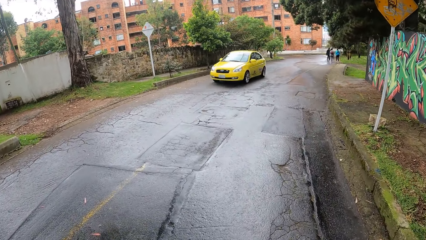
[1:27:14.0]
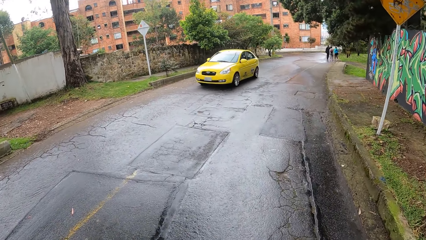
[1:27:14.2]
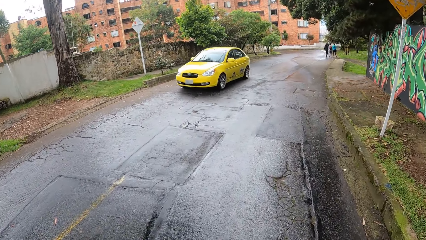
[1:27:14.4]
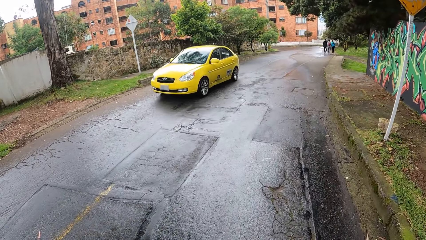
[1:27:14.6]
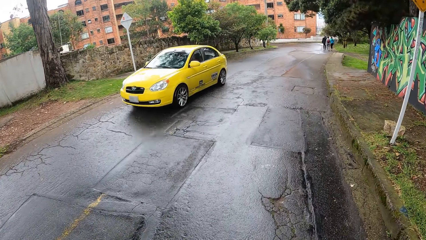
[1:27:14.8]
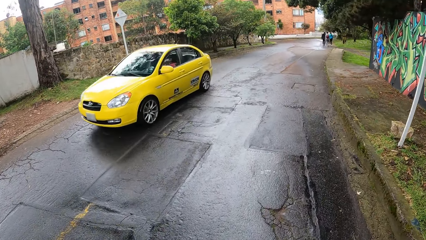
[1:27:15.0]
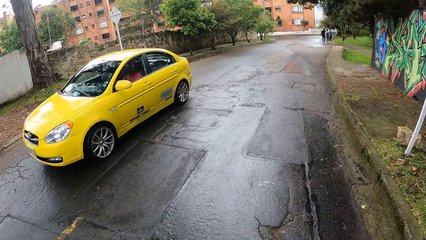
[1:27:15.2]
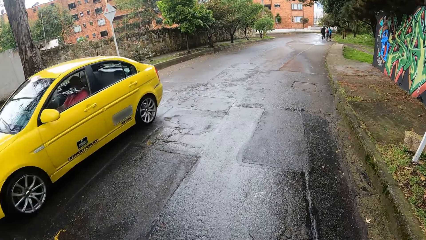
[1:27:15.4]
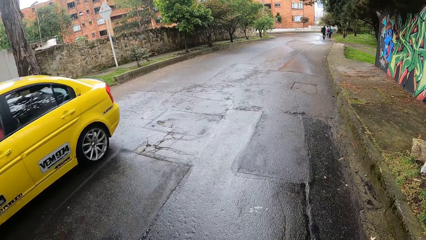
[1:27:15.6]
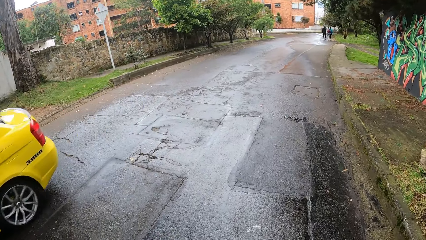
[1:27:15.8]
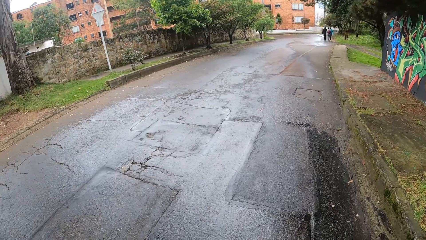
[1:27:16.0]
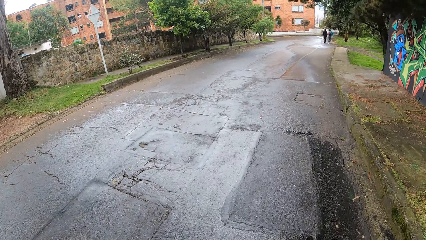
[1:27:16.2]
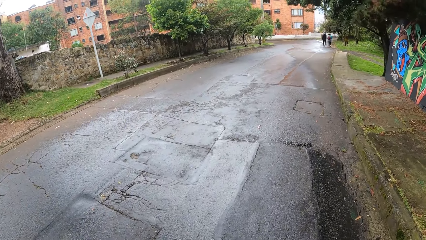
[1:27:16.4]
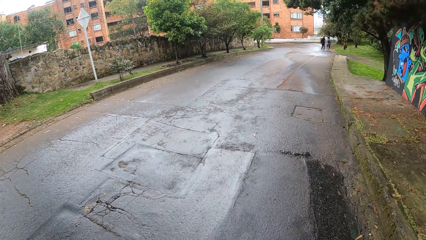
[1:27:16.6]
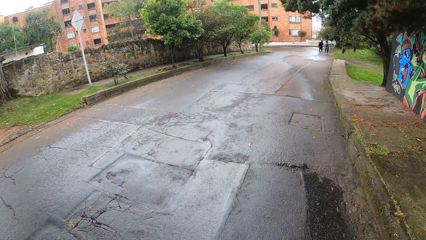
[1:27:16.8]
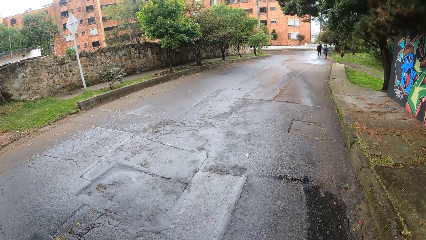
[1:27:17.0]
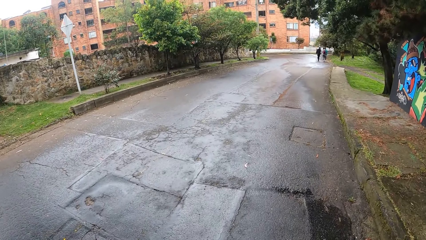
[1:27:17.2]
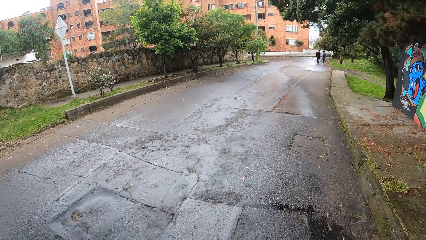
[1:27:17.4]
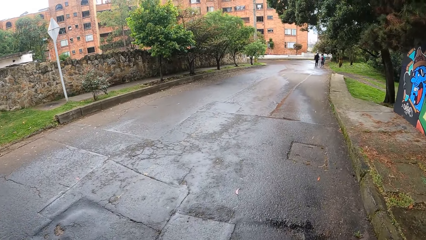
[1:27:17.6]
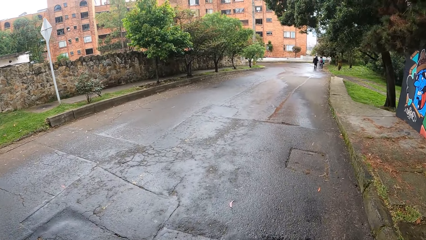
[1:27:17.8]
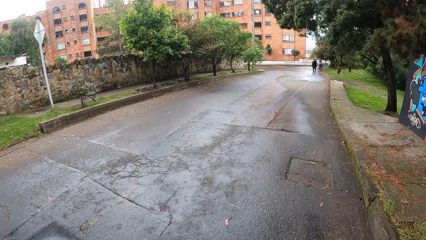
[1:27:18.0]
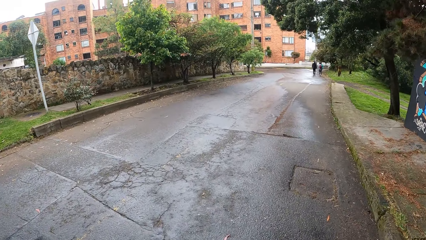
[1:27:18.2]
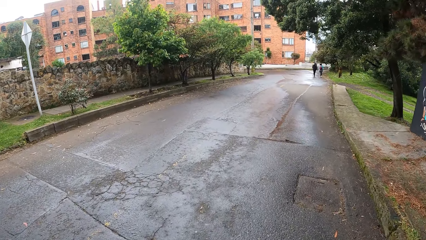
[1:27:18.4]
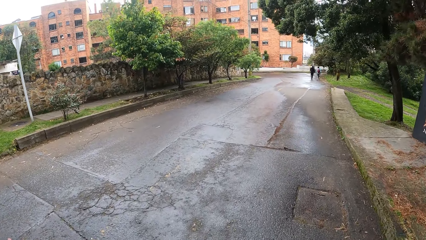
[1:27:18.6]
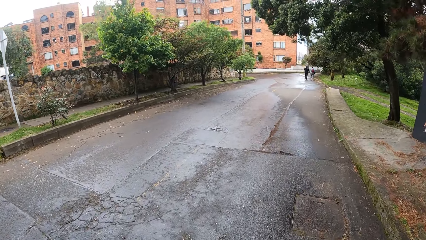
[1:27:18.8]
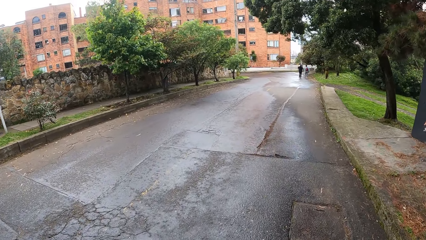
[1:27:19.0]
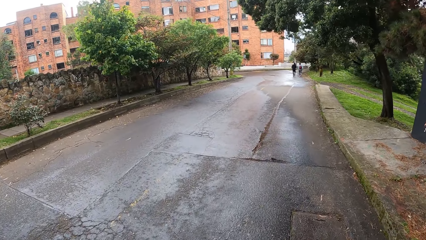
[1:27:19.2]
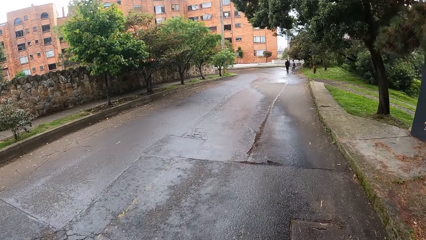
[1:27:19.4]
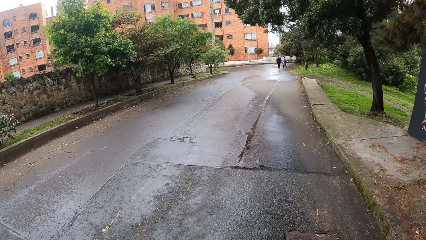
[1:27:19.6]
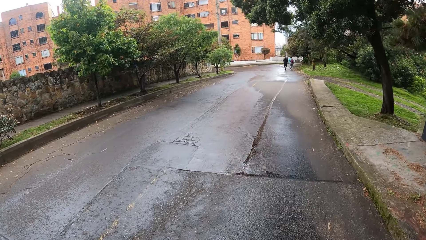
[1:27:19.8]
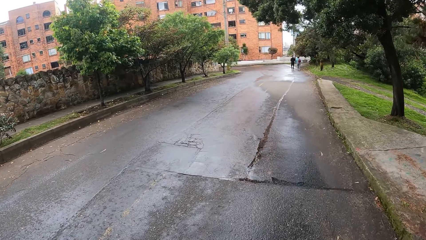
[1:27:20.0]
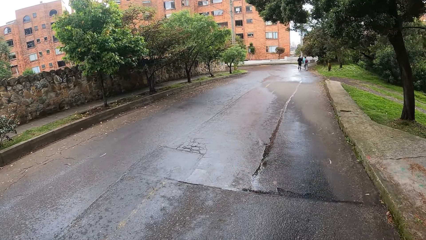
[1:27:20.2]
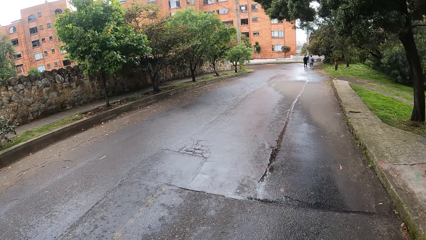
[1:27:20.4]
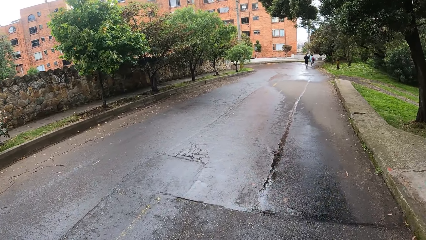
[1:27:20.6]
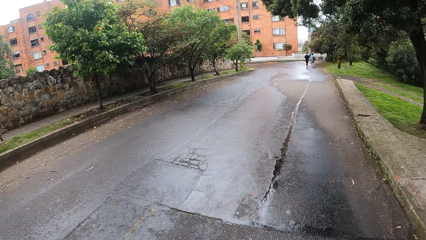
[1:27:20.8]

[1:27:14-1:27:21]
A yellow car drives past the camera wearer.

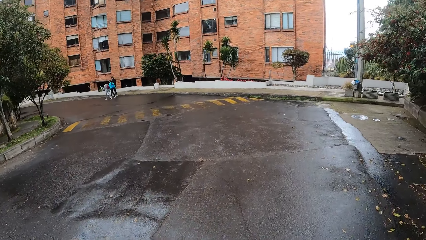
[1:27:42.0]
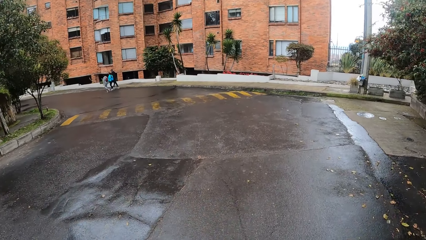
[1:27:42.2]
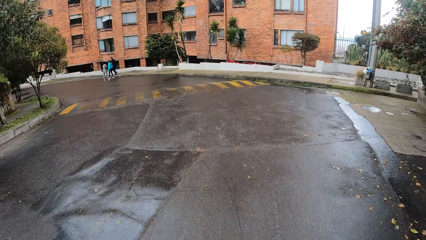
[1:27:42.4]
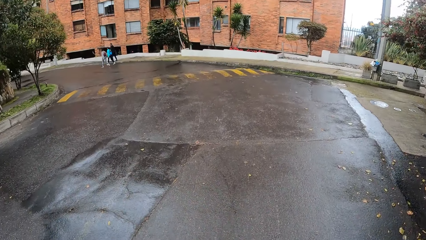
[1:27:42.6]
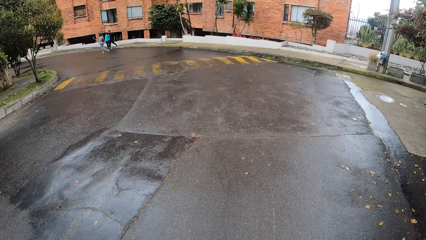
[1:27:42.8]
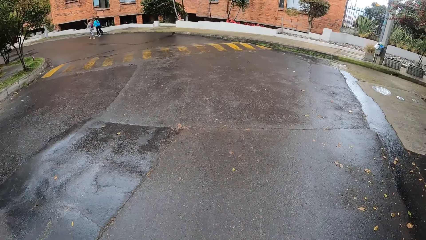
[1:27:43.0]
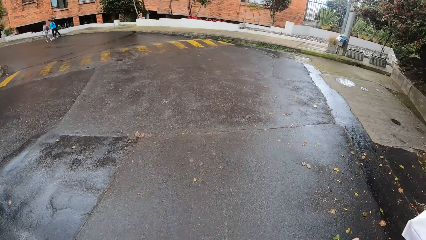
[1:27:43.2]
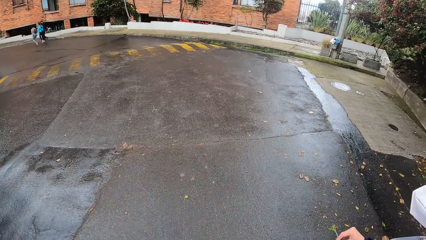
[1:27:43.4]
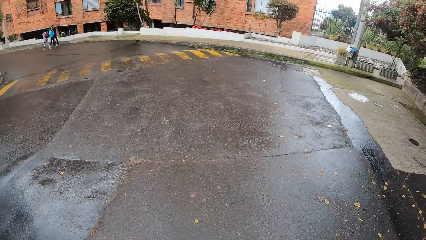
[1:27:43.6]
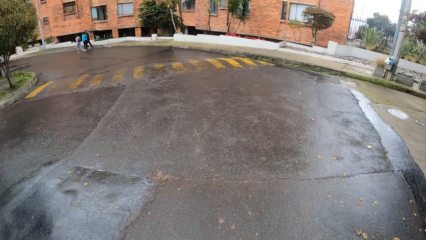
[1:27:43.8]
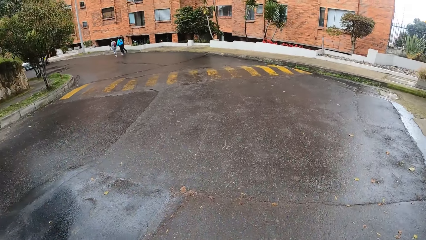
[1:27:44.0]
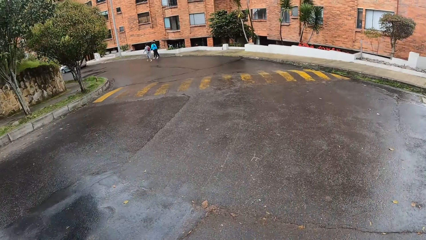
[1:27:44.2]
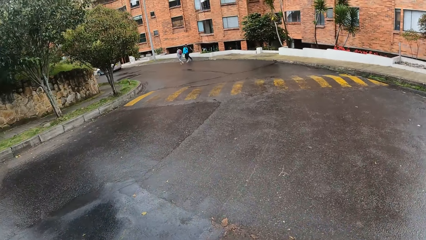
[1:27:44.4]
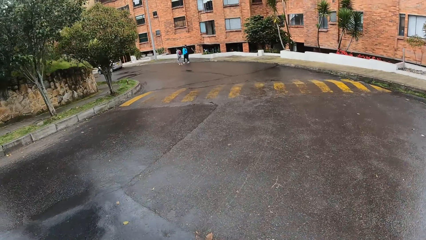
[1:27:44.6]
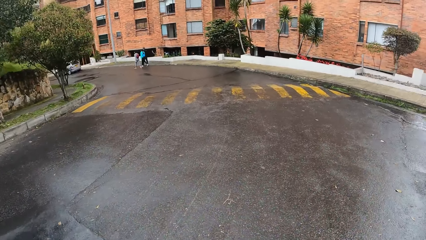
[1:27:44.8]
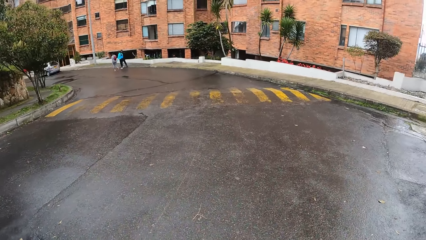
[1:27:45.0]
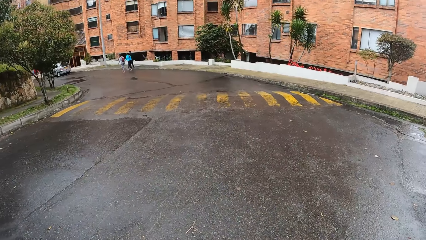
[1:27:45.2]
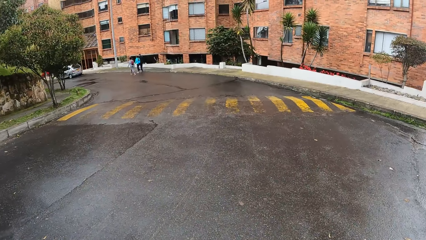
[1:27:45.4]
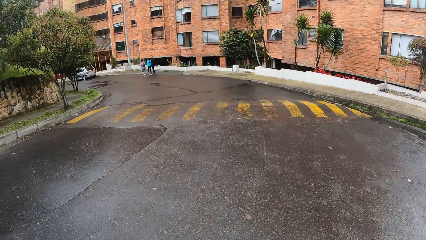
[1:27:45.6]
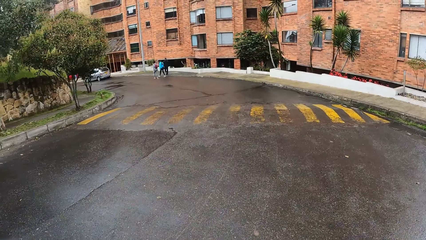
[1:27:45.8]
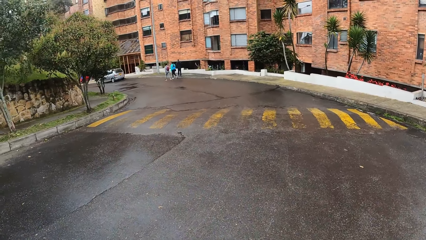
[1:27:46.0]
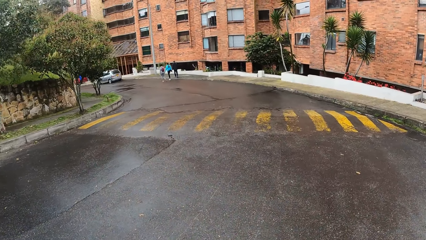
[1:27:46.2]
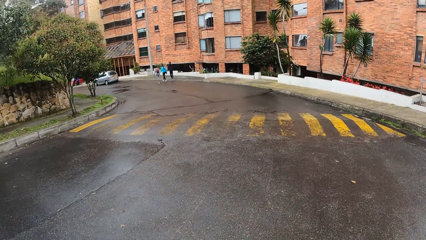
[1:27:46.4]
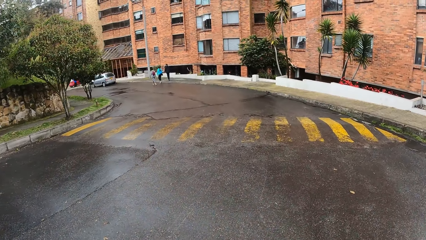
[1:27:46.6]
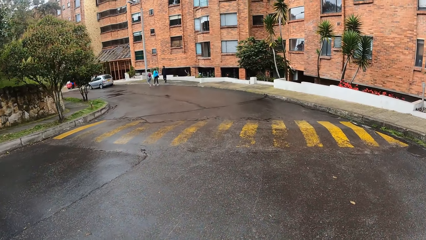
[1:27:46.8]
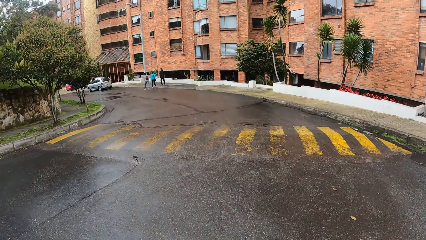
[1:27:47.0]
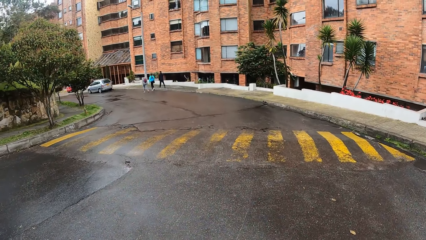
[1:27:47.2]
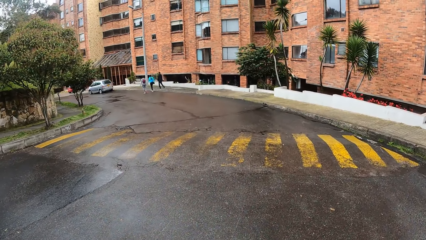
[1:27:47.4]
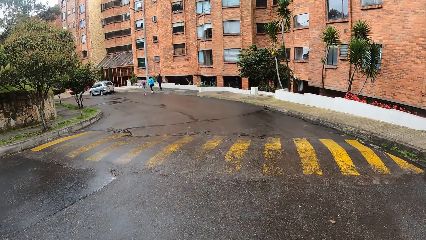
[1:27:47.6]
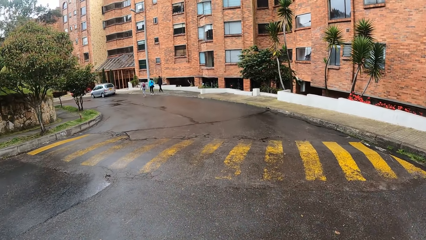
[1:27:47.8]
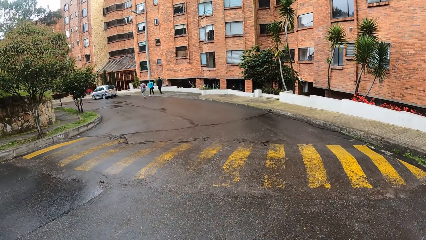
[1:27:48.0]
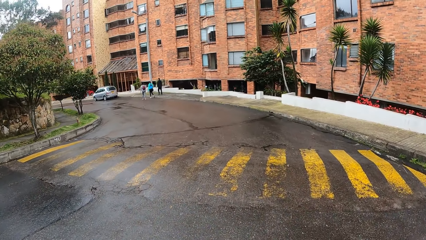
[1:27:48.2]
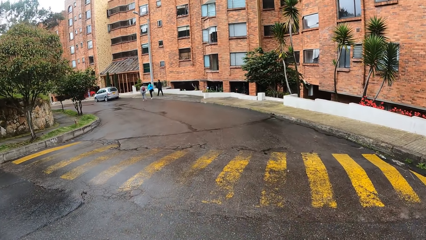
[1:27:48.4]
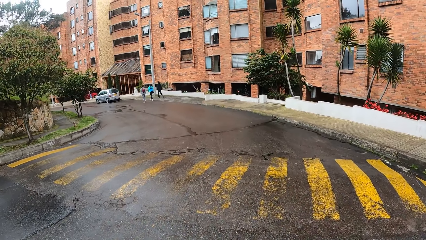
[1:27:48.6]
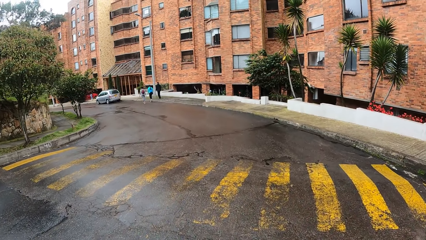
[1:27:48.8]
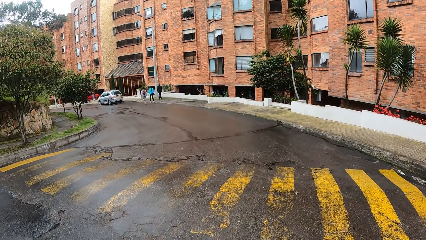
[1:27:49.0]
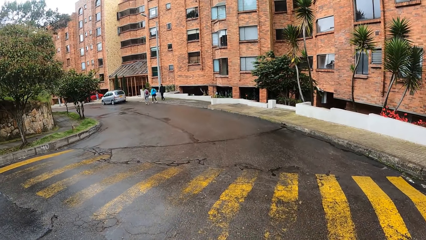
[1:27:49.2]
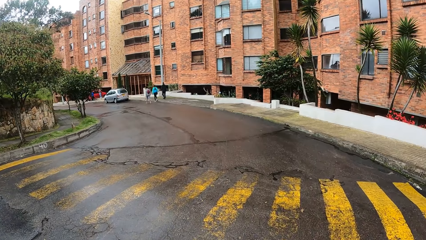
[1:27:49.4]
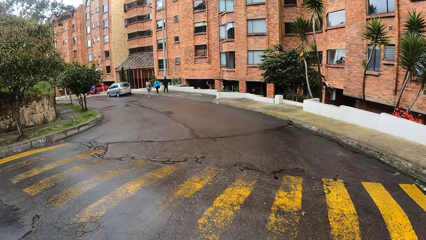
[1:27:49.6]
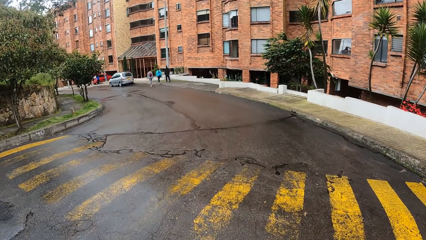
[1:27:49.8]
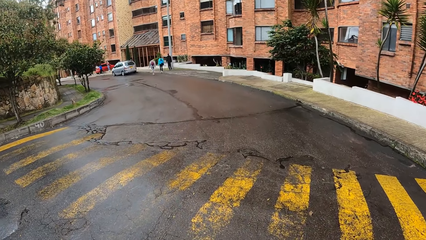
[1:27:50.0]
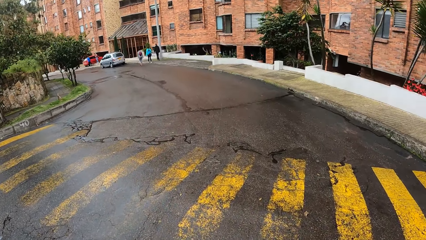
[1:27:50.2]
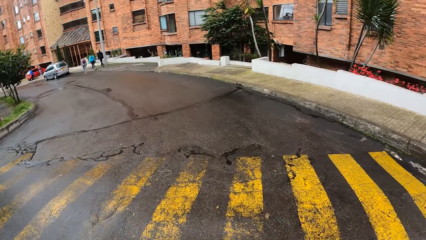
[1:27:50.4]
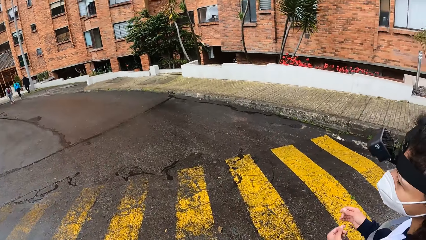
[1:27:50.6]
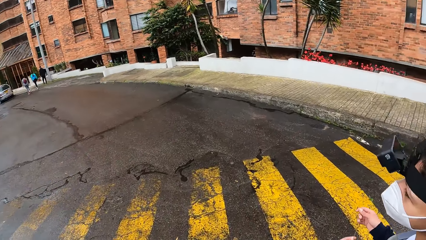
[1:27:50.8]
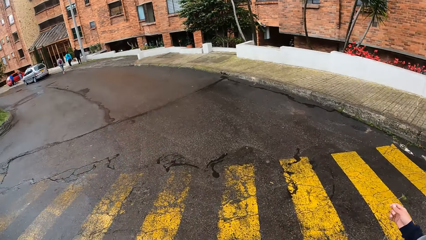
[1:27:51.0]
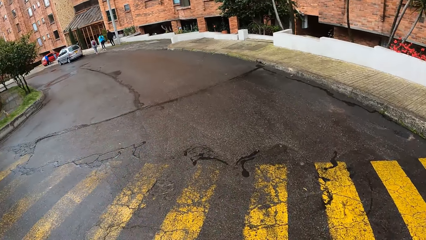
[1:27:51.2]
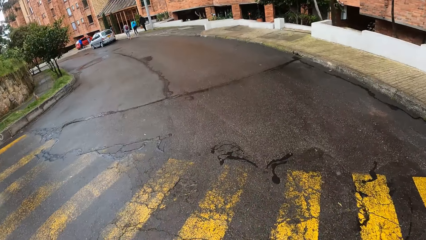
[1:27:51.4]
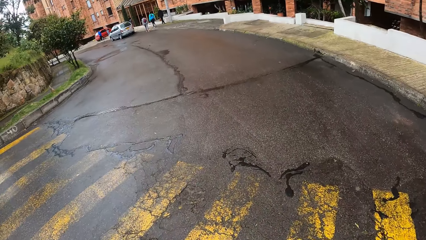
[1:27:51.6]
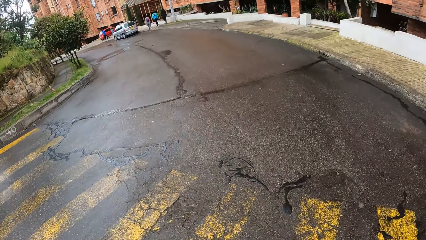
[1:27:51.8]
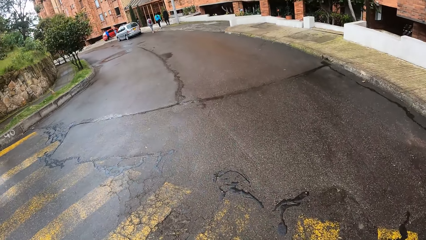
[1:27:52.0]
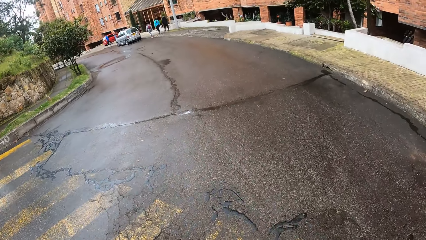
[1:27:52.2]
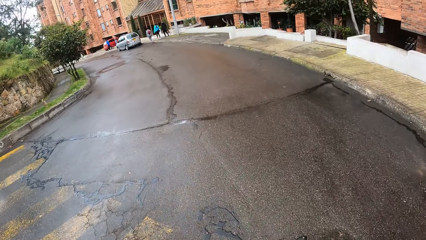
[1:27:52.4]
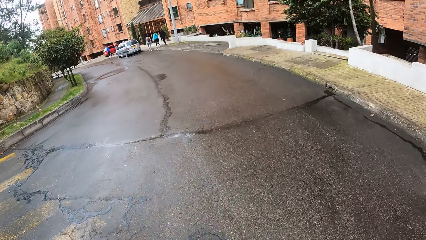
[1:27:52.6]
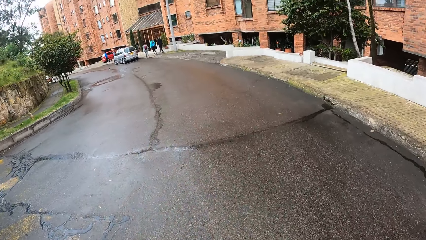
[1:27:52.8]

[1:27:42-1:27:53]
The woman holds the leaf with her right hand.
